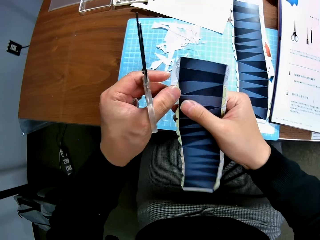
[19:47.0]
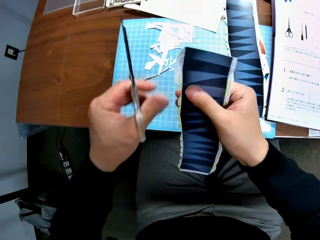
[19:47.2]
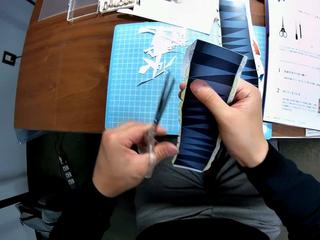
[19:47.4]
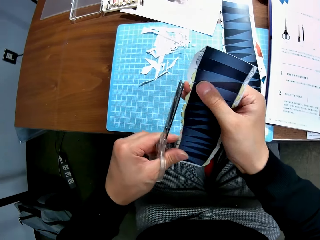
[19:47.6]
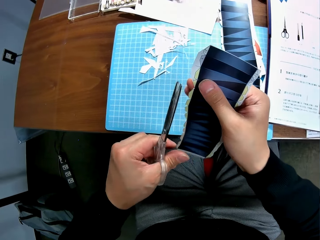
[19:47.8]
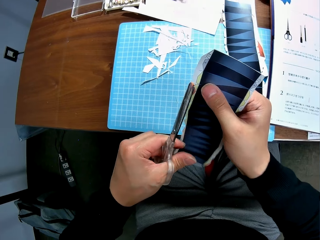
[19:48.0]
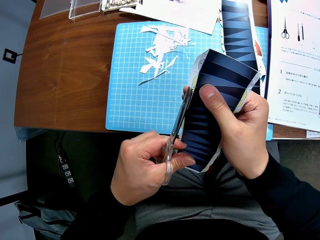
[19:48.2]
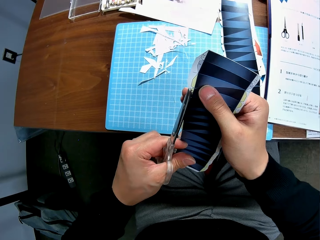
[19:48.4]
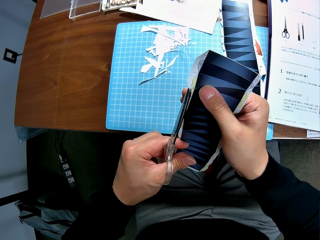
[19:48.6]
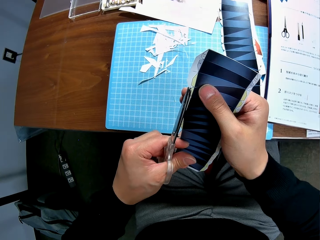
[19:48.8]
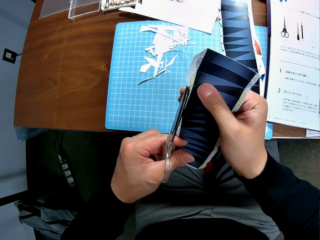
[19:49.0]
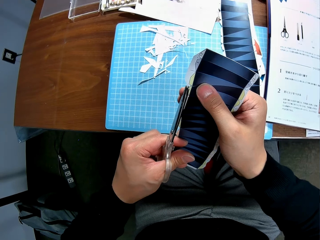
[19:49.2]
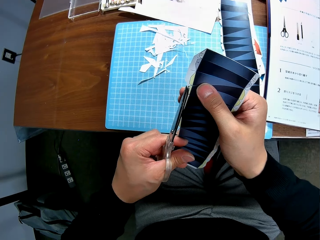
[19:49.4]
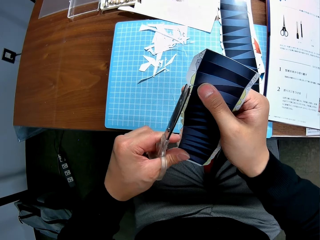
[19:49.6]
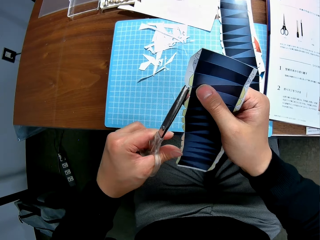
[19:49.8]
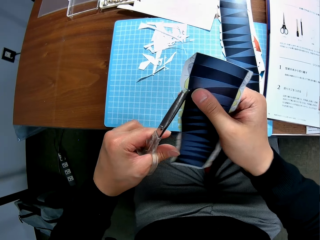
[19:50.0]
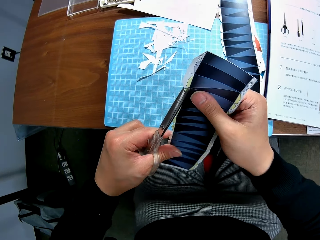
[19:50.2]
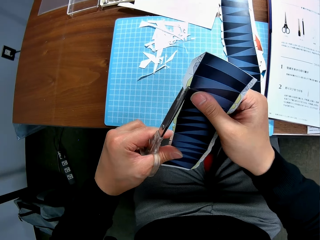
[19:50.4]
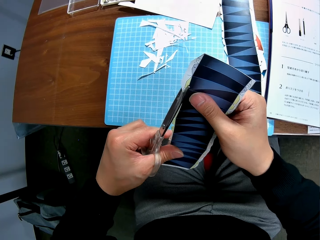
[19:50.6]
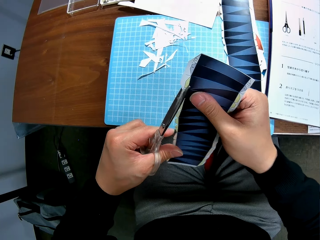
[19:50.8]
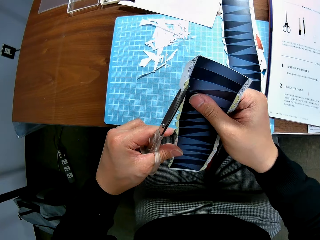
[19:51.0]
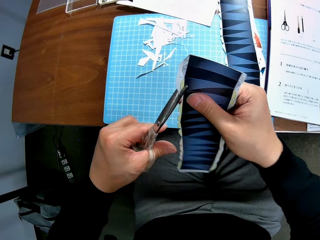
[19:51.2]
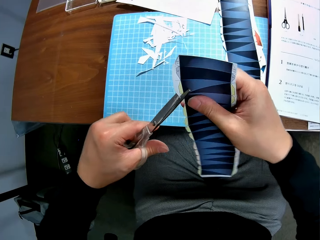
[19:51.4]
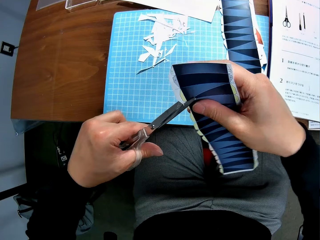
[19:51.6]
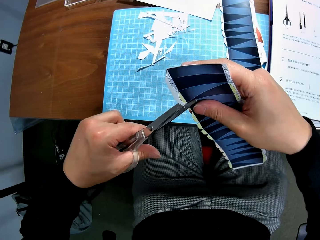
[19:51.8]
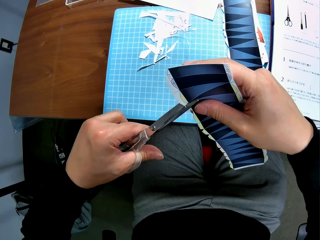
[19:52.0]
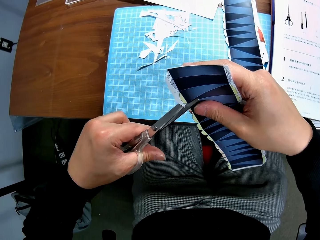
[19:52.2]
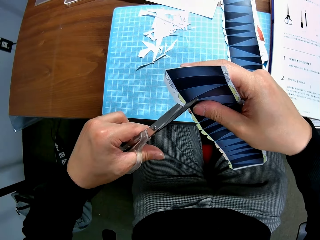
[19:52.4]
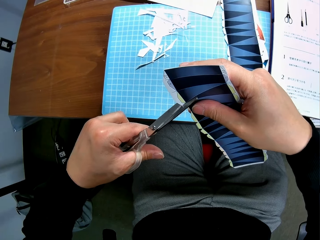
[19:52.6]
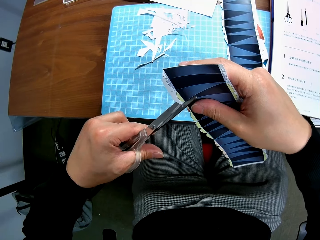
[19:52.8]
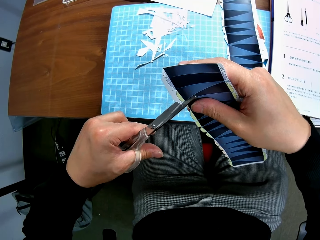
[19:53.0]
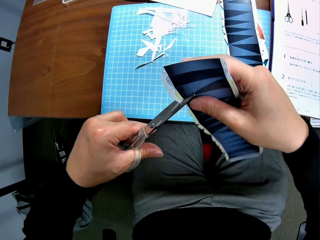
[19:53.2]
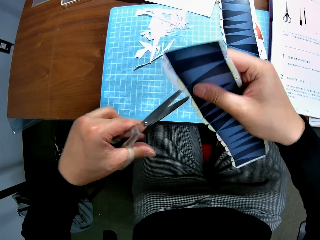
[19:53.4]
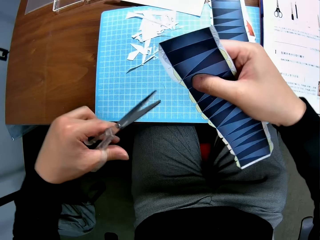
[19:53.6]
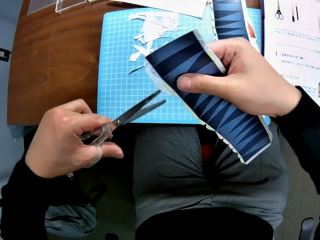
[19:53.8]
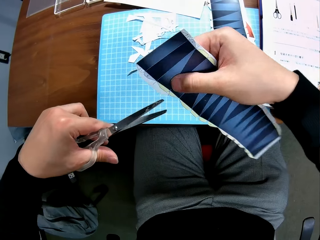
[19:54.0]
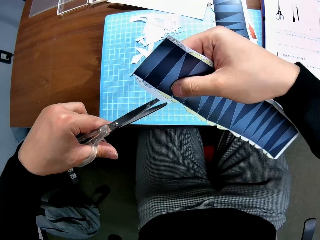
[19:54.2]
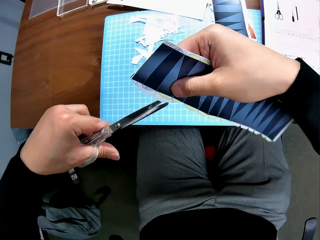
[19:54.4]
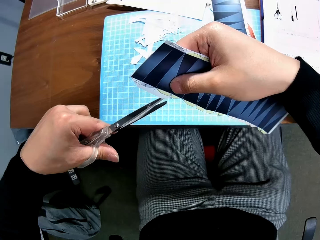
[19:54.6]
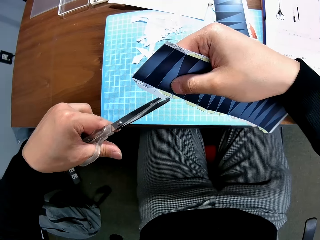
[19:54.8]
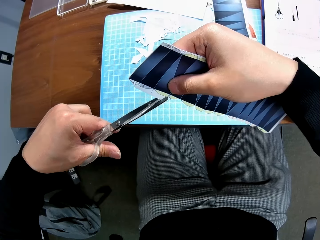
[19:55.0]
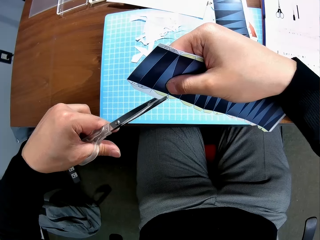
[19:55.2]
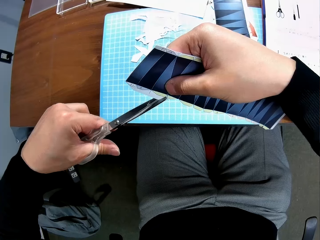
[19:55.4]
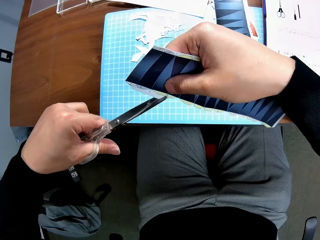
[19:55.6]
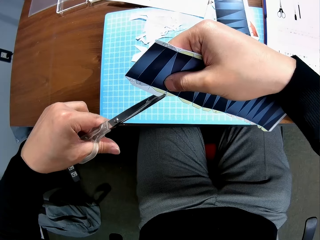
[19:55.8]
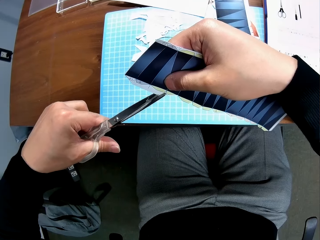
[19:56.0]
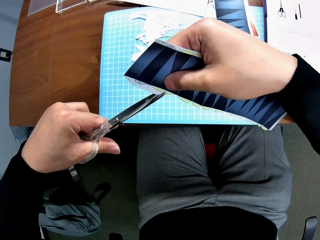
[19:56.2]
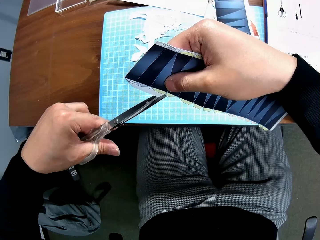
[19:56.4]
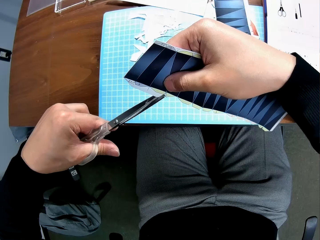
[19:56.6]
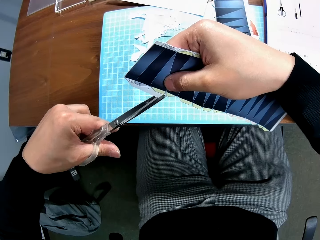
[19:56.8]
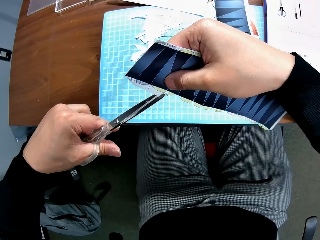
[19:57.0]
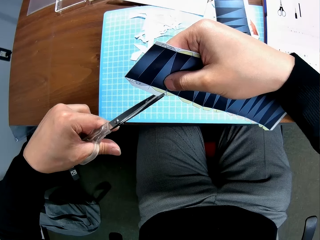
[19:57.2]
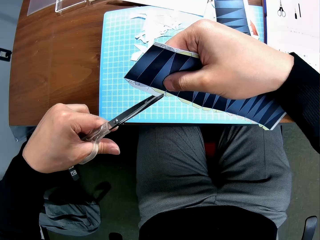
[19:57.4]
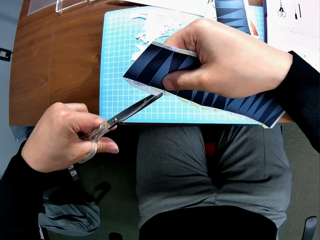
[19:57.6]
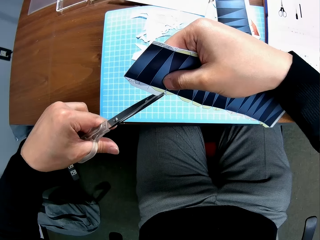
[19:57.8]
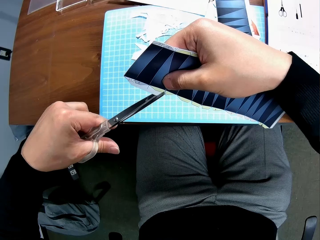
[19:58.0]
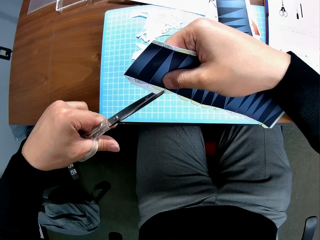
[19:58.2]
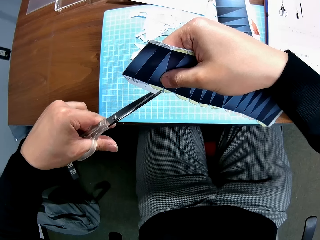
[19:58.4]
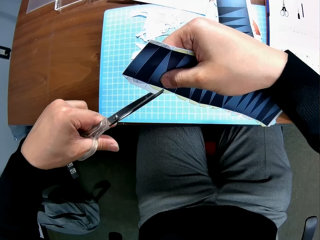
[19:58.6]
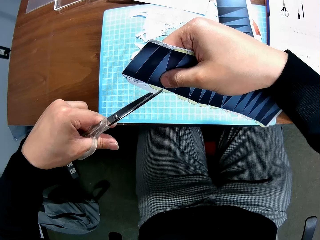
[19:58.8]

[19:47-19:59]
The camera wearer stops cutting a printed paper with a pair of scissors. They cut the printed paper with the pair of scissors. They stop cutting the printed paper with the pair of scissors. They cut the printed paper with the pair of scissors.

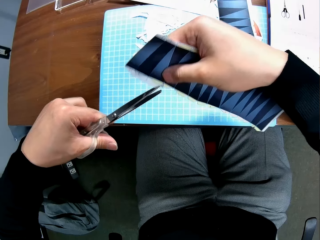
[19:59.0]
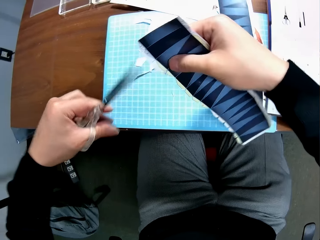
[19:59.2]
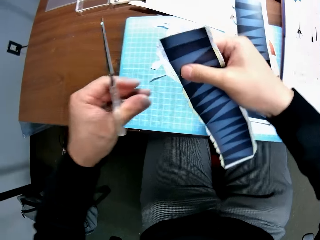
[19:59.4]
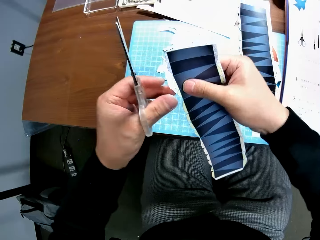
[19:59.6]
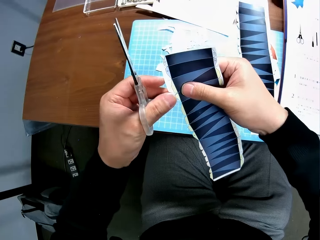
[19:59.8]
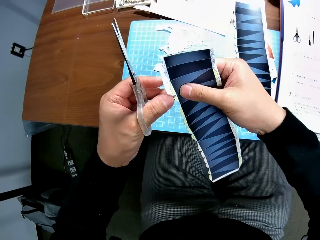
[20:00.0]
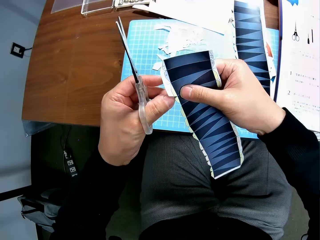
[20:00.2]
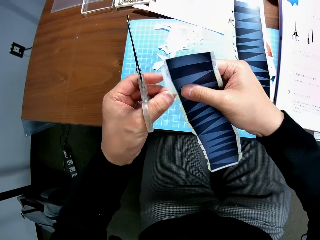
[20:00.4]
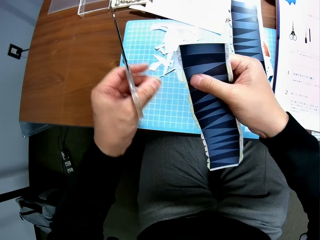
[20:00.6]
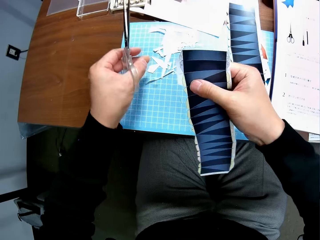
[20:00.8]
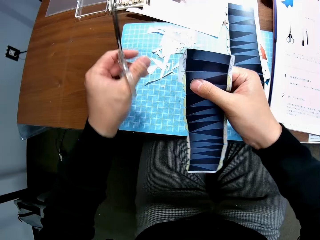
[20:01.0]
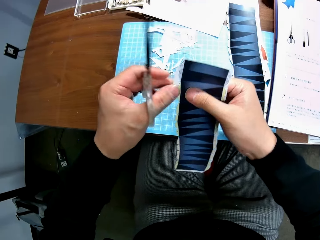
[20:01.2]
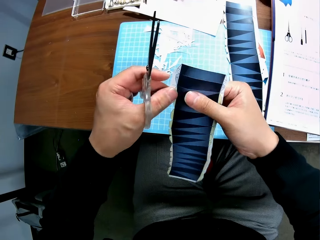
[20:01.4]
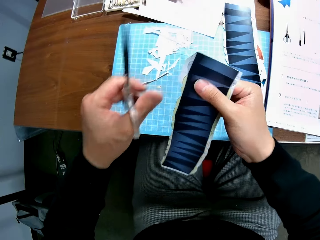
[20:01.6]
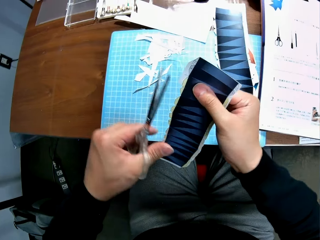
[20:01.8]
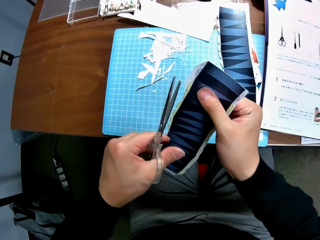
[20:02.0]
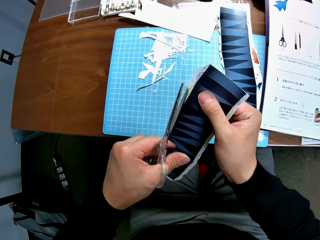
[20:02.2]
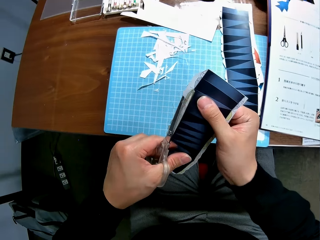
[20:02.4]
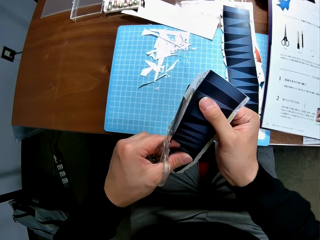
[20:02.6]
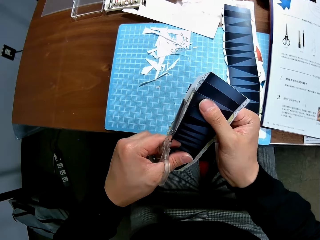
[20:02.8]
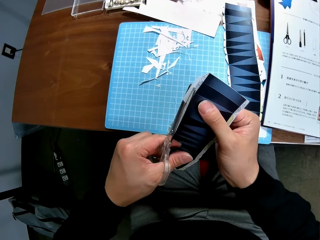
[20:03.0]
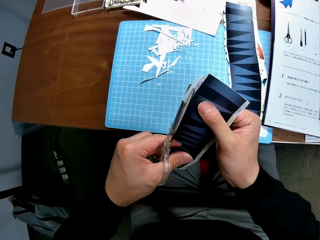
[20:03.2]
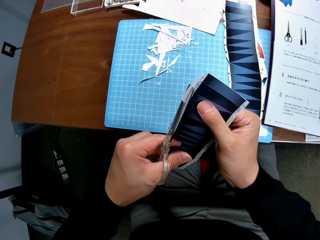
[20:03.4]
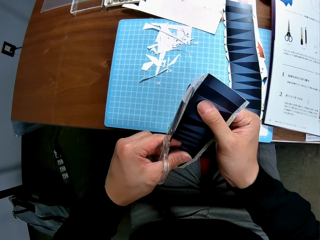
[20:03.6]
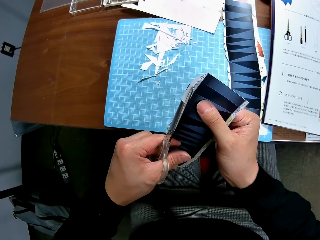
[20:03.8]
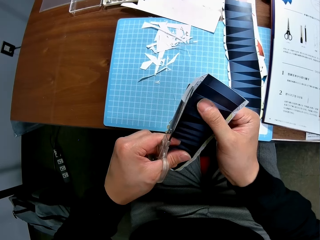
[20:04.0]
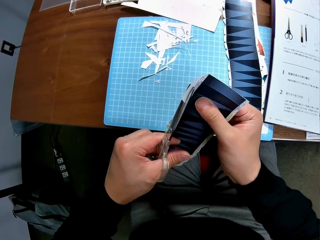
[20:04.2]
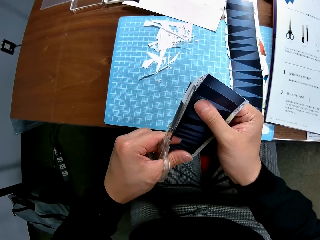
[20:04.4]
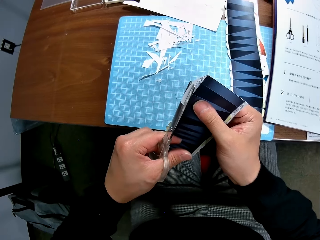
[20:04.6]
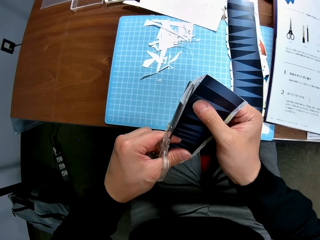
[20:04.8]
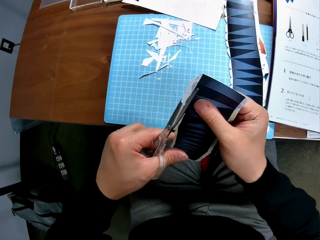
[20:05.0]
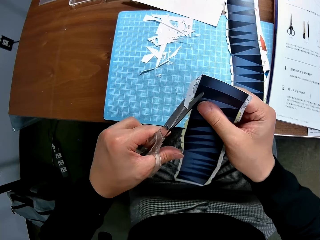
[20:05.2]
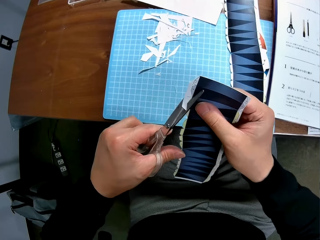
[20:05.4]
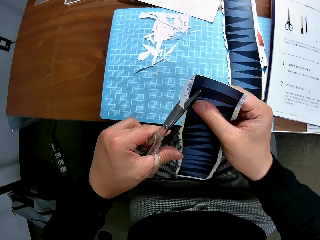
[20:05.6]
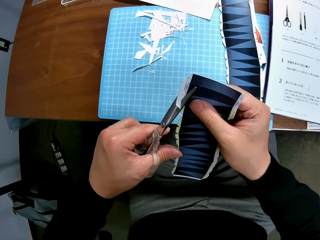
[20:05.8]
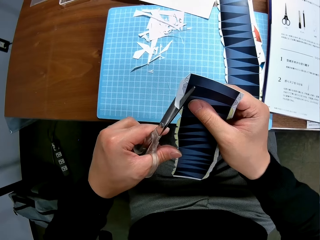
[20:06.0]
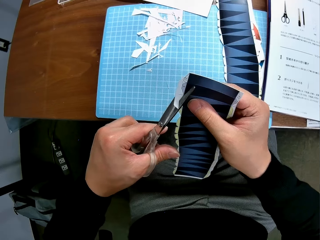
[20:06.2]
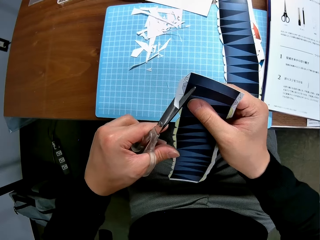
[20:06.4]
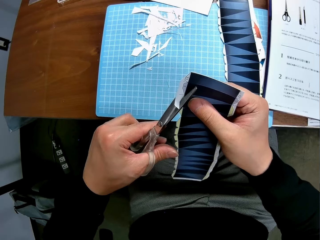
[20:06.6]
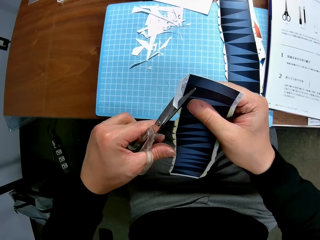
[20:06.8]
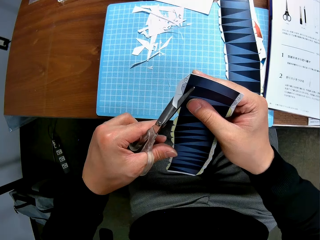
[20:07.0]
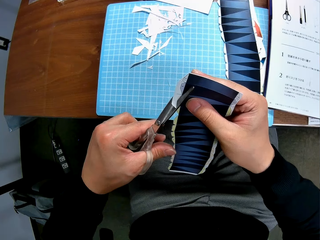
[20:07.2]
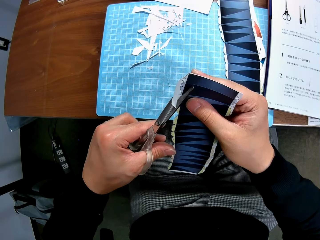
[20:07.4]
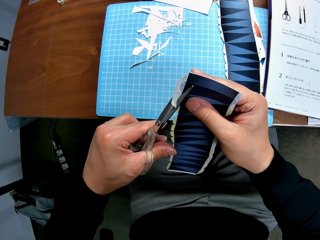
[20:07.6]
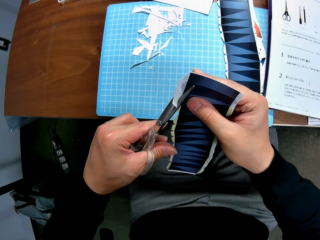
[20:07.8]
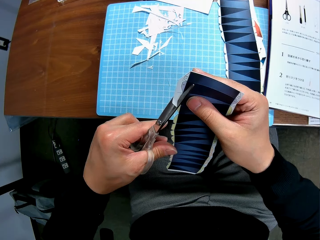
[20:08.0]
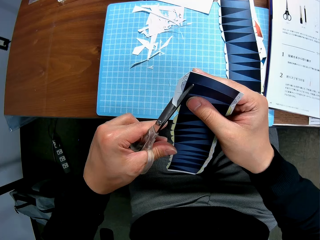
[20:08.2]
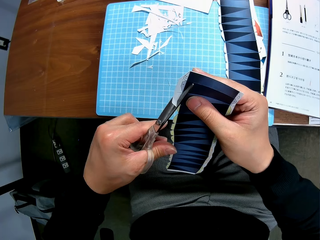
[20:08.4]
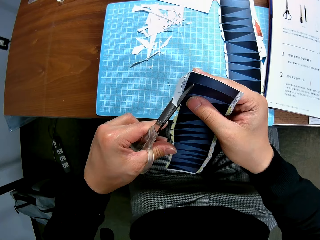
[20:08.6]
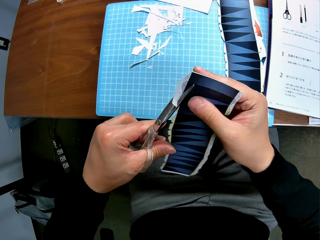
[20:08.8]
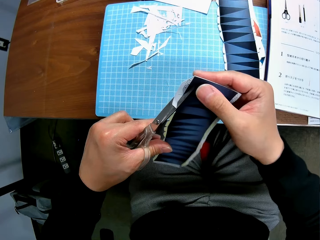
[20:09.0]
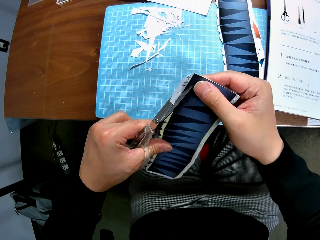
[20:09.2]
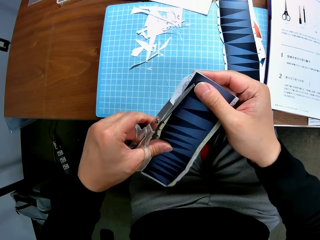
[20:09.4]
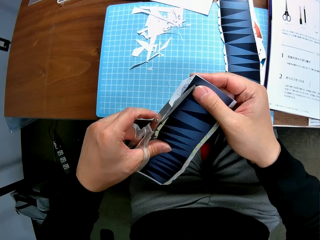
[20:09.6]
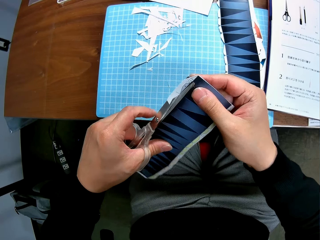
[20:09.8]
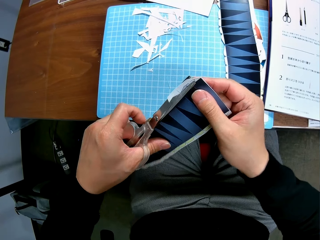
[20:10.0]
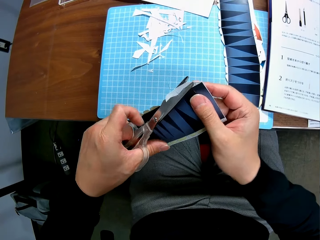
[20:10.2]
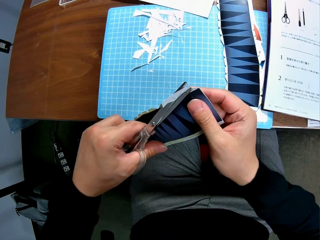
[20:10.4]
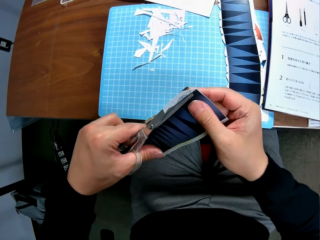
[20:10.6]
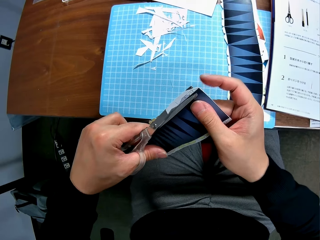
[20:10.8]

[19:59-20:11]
The camera wearer stops cutting a printed paper with a pair of scissors. He removes another cut piece from the paper stock with his left hand. He drops the cut piece on the cutting mat. He continues to craft the paper stock with the scissors. He cuts the printed paper with the pair of scissors.
